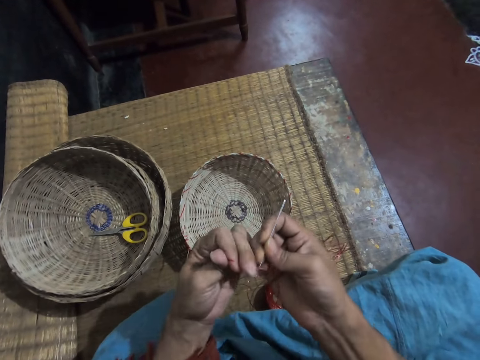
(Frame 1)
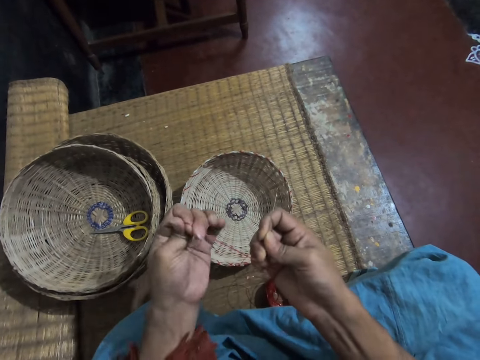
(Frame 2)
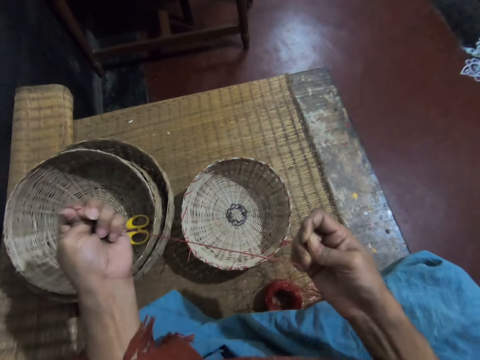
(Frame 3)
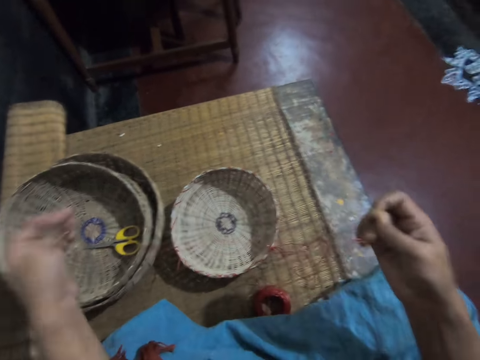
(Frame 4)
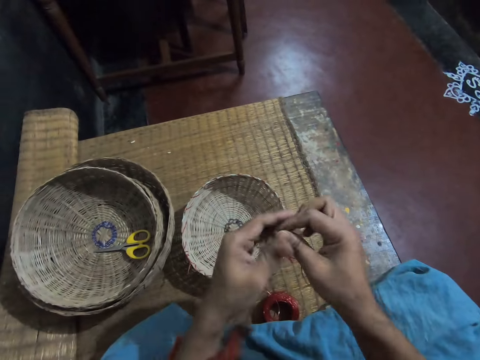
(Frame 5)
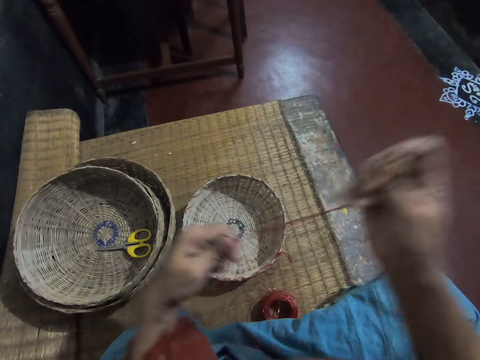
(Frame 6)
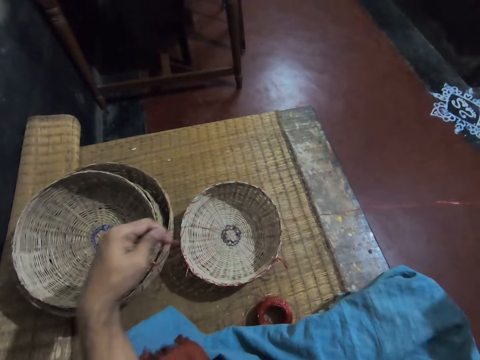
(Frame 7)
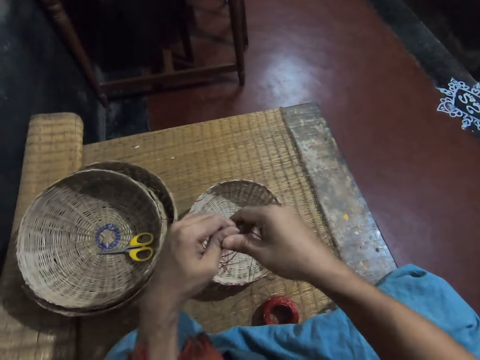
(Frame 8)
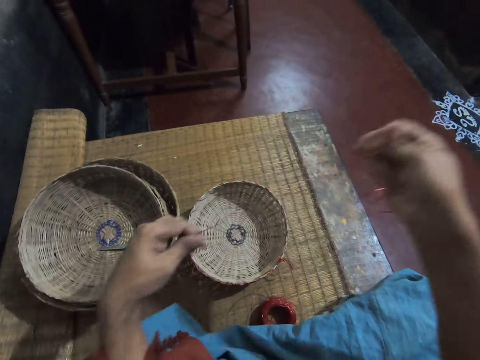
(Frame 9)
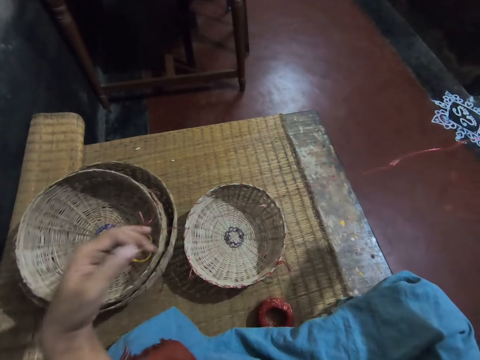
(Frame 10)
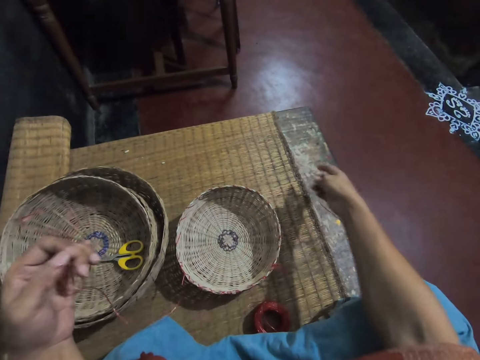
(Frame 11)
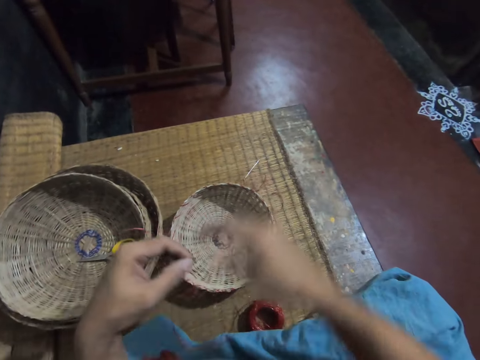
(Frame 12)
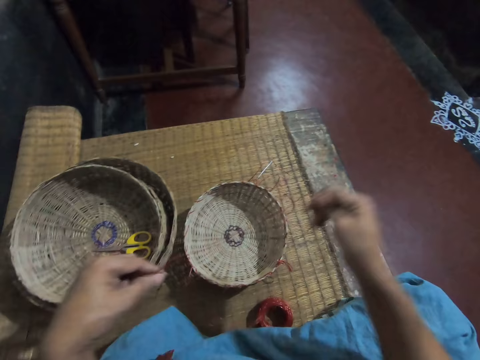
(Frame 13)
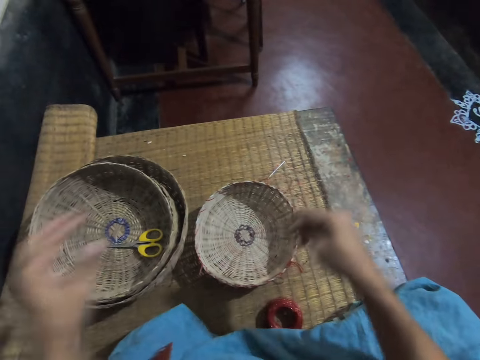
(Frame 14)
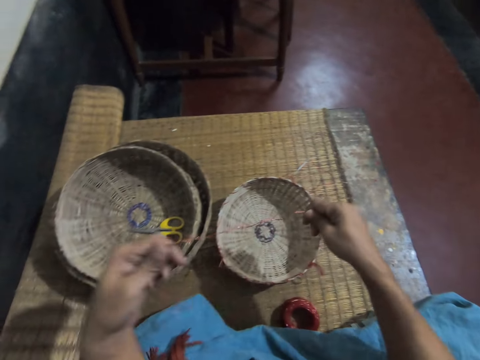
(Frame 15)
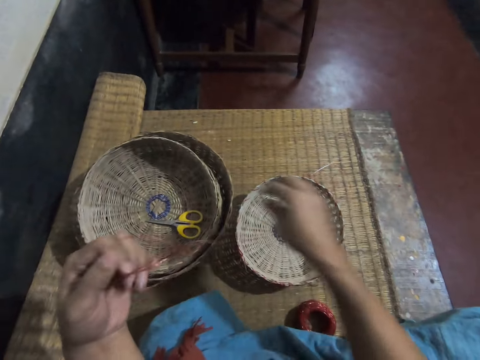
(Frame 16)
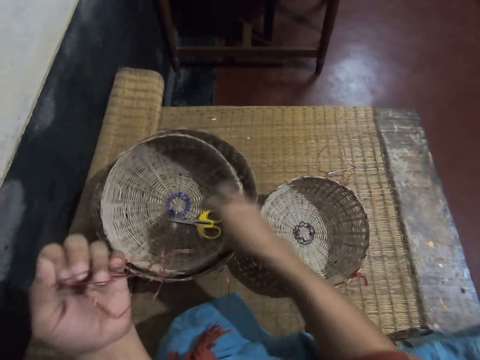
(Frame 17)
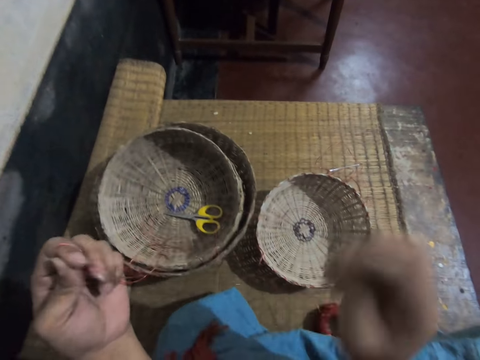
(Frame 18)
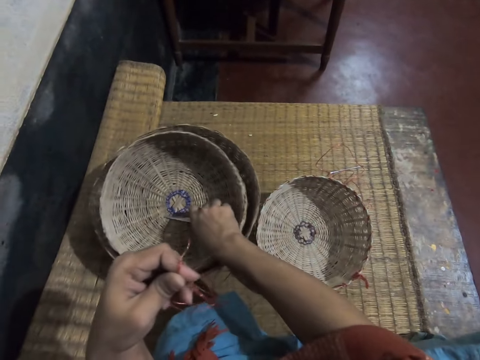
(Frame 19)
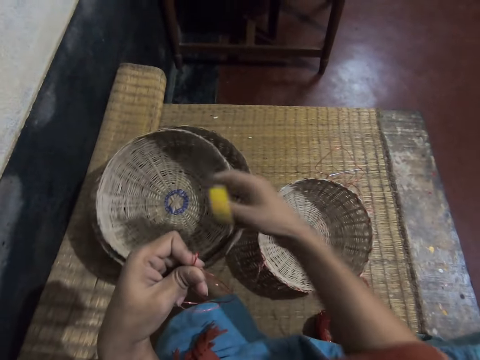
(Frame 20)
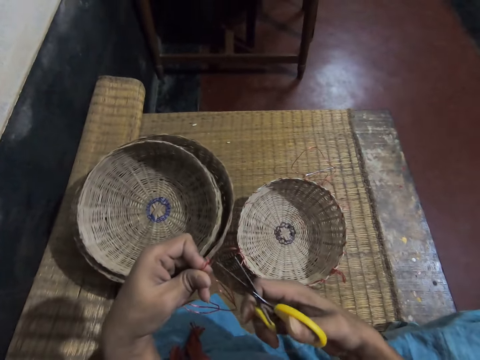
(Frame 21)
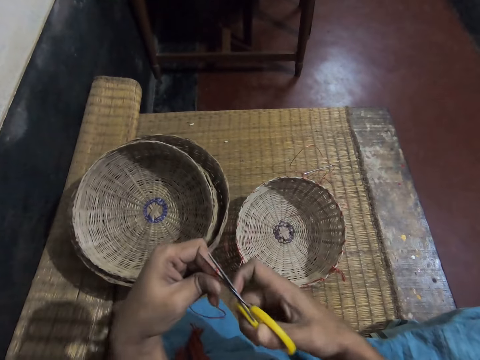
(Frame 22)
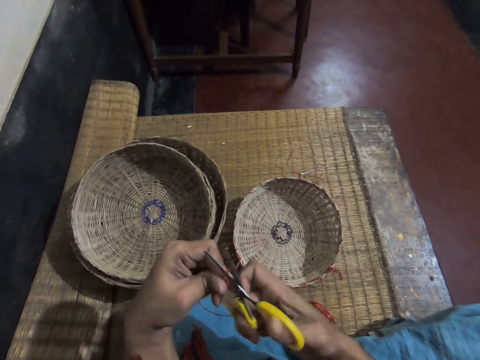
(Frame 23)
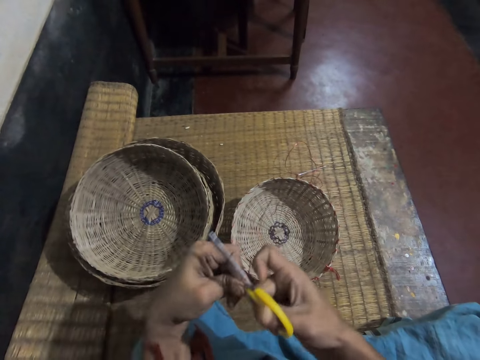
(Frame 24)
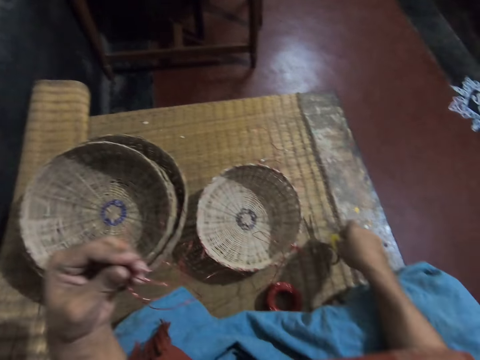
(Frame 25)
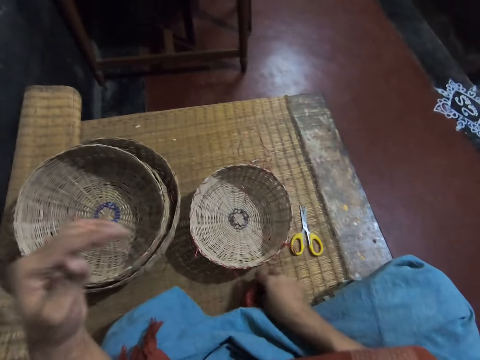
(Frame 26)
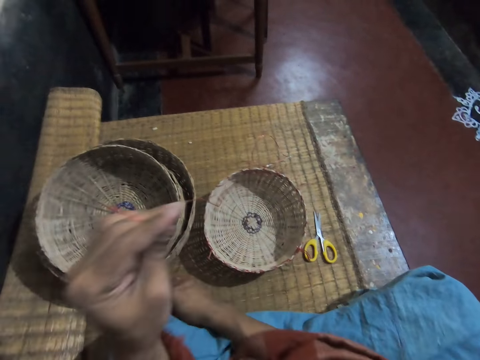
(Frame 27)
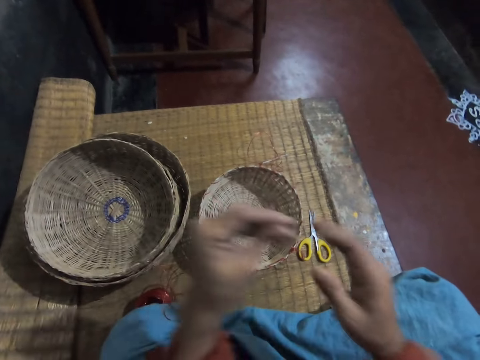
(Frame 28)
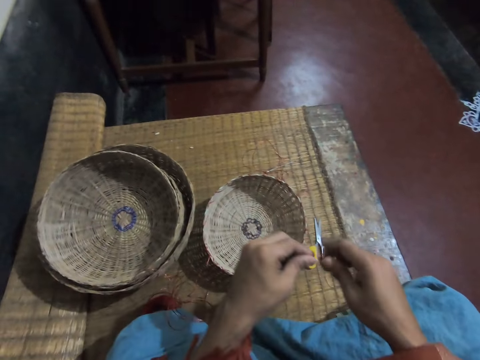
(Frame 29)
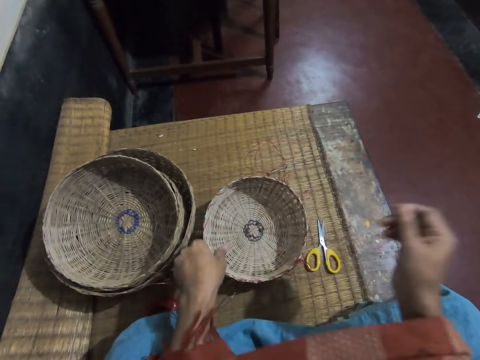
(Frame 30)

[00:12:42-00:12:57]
The camera wearer pulls the rope with hands. They pick up a scissor from the reed basket. They cut the thread with the scissors. They drop the scissors on the mat.

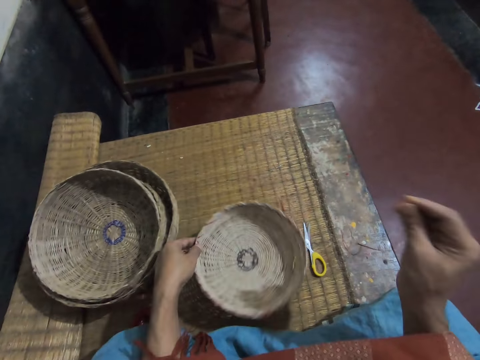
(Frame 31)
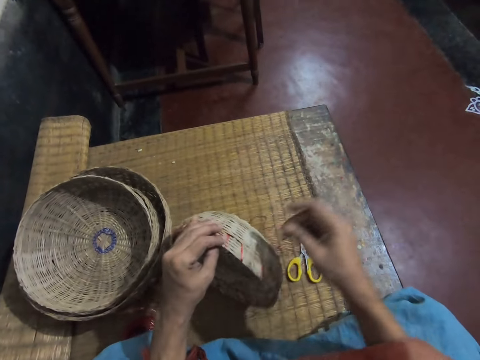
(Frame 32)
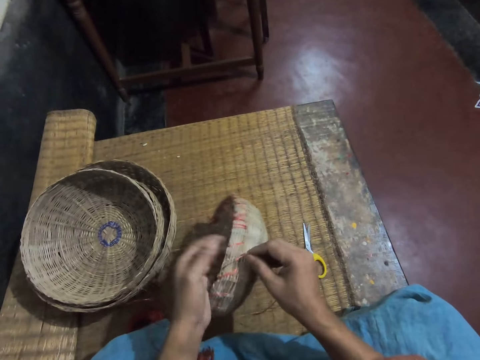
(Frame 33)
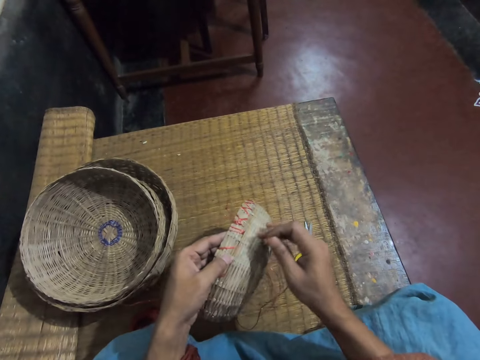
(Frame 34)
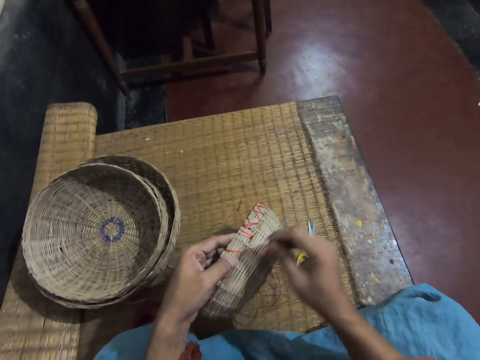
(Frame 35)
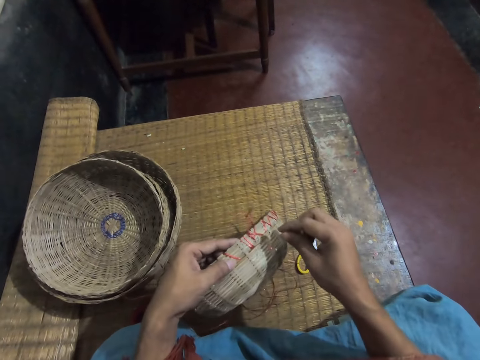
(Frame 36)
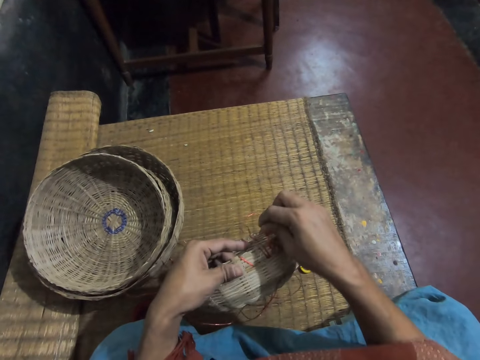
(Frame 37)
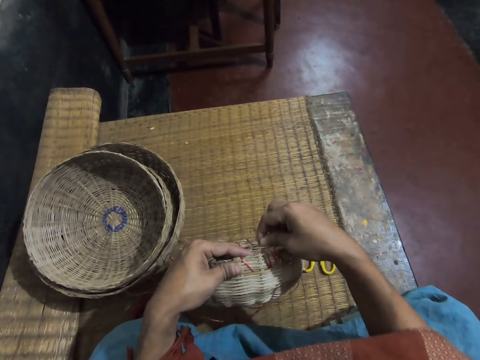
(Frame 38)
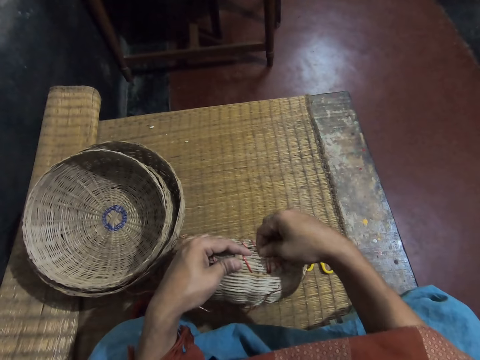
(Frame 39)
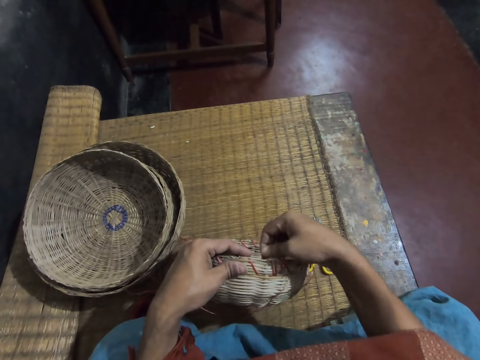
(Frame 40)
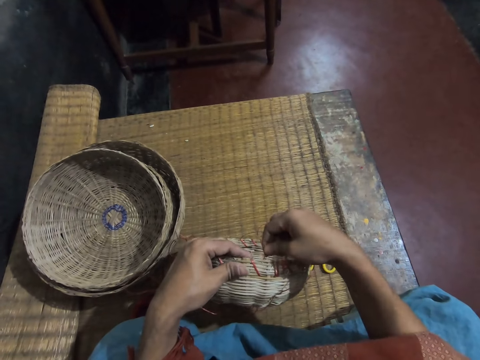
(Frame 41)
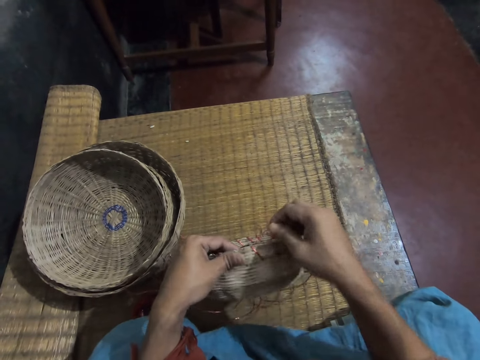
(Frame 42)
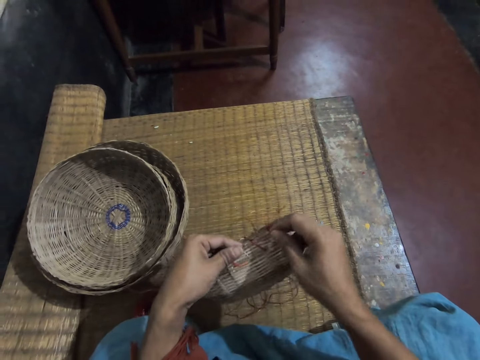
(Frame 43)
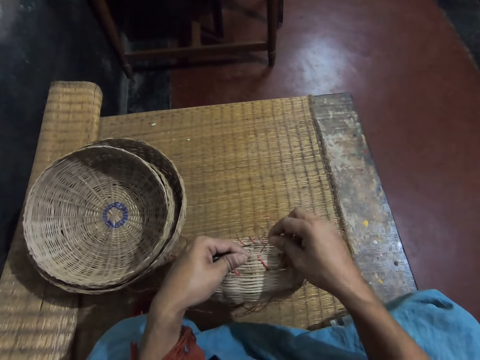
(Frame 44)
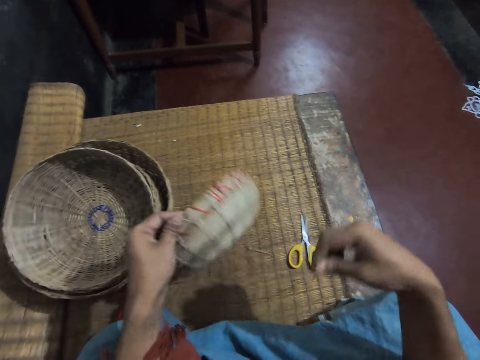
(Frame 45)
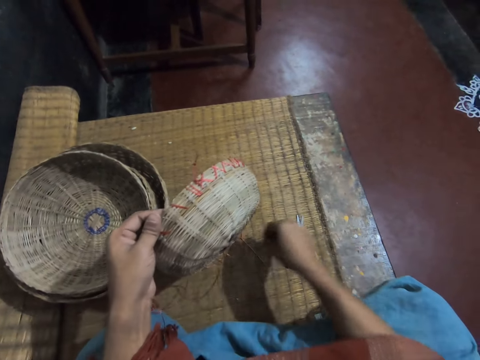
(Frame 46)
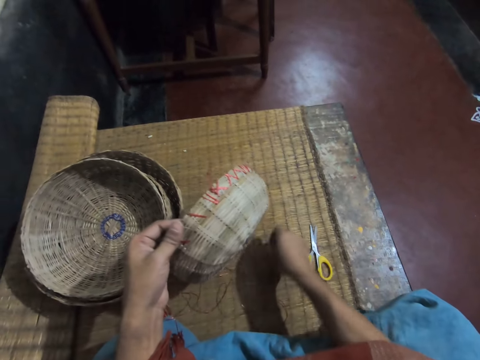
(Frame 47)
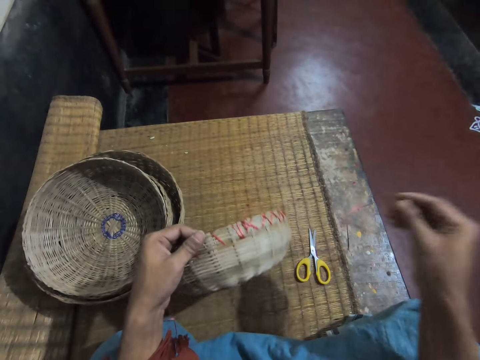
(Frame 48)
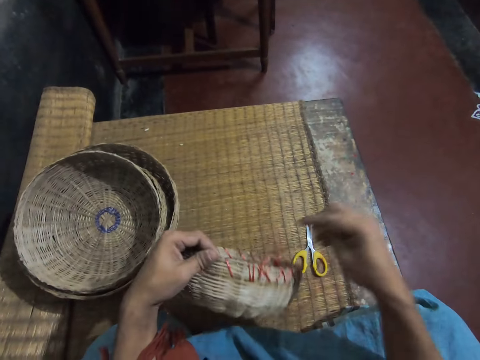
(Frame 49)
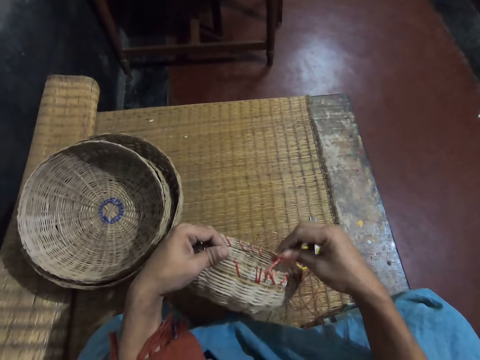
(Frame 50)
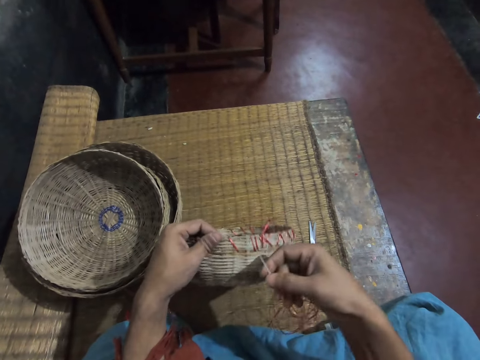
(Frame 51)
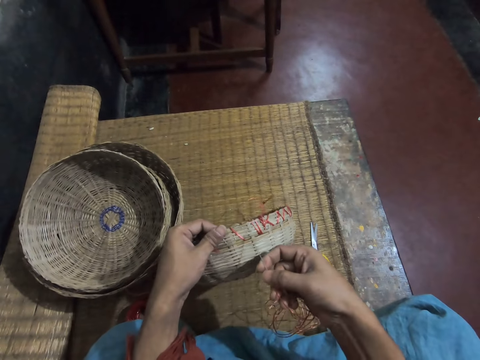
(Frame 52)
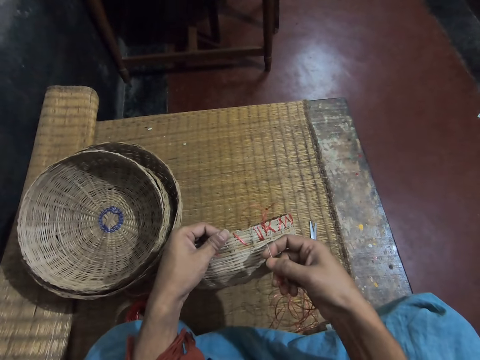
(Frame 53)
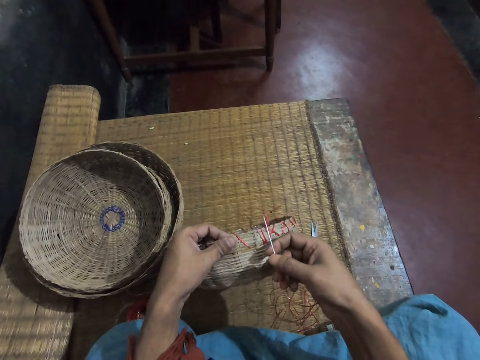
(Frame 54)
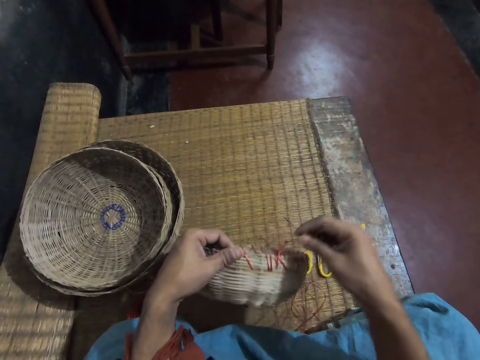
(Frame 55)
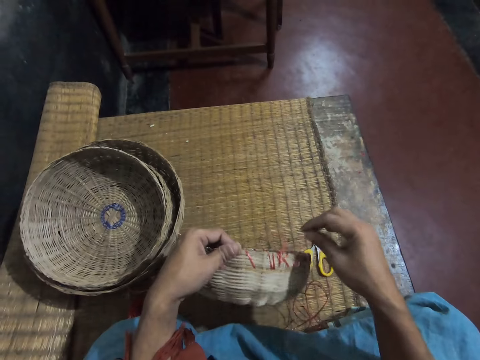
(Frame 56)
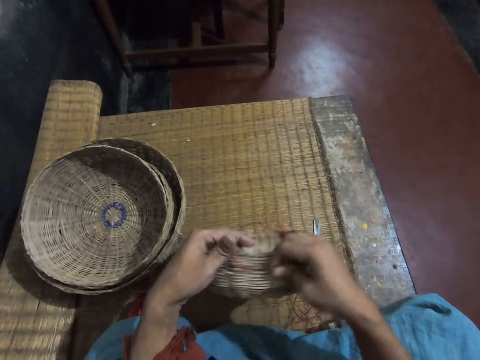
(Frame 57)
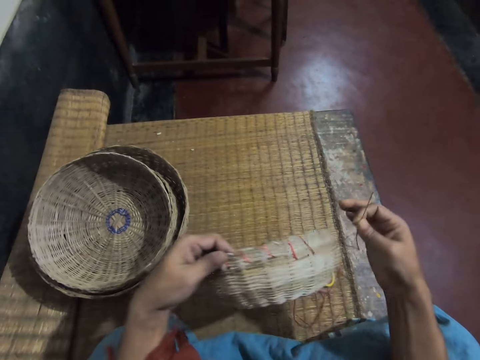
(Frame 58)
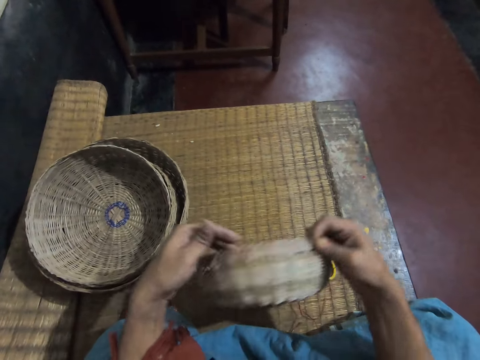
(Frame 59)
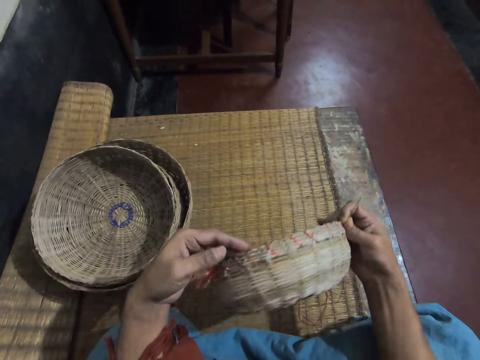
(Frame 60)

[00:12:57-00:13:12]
The camera wearer sews a rope on a reed basket with a needle. They put the needle in the wicker basket. They pick the needle from the mat.
